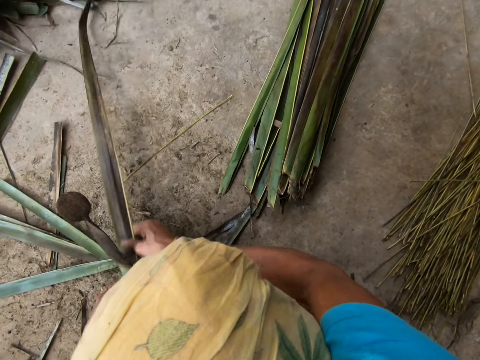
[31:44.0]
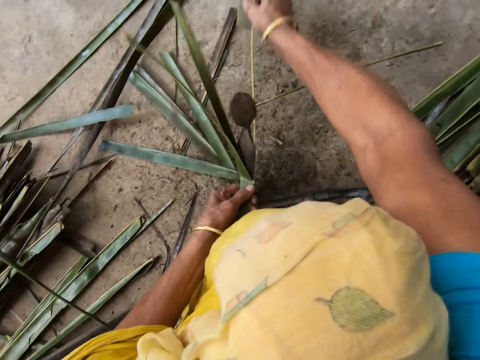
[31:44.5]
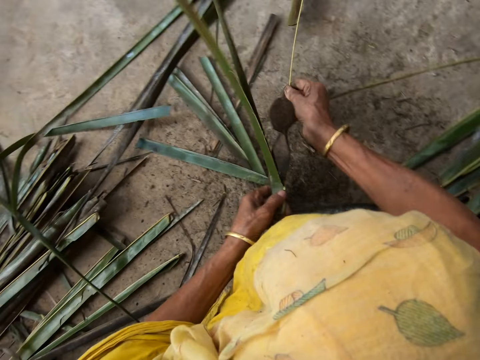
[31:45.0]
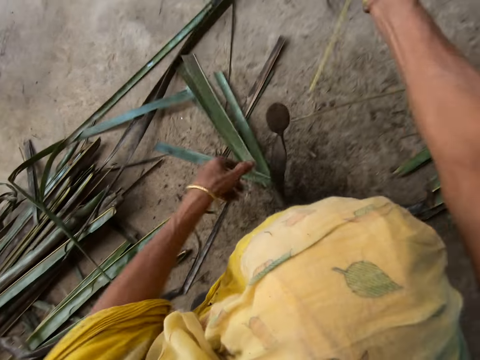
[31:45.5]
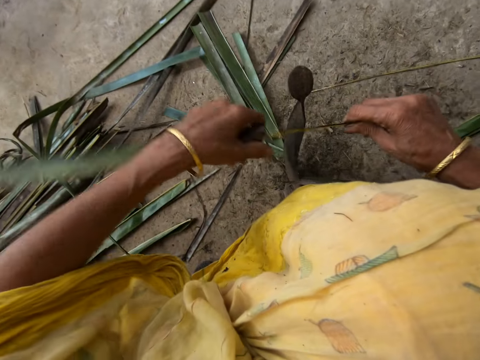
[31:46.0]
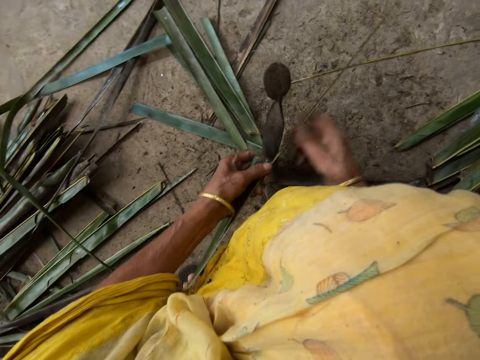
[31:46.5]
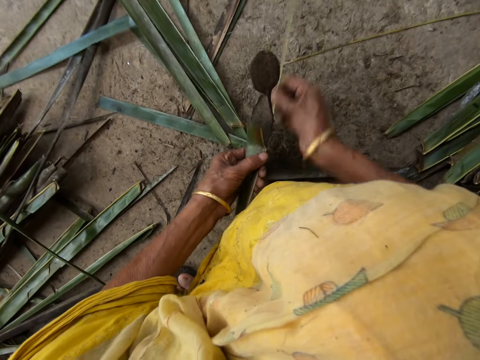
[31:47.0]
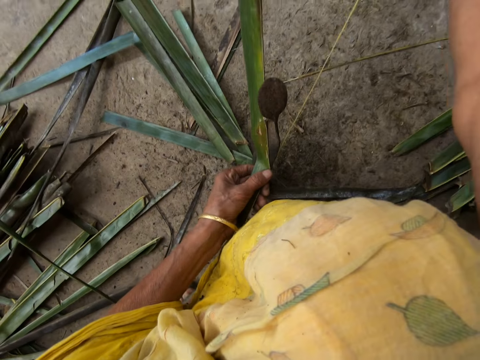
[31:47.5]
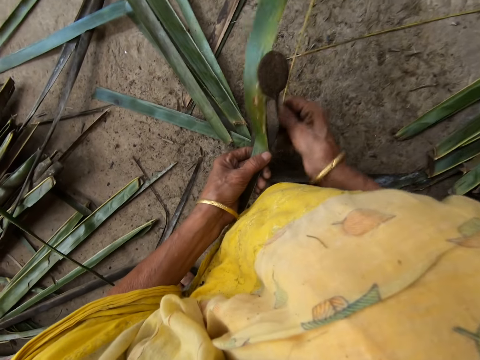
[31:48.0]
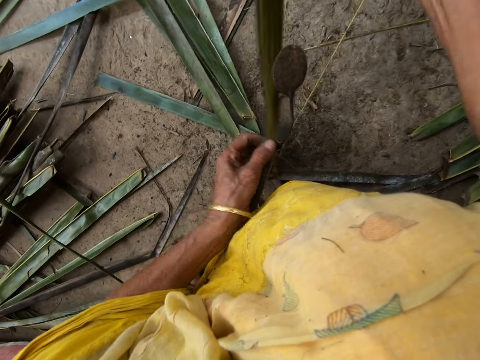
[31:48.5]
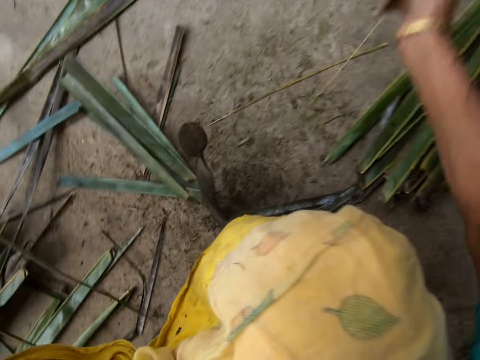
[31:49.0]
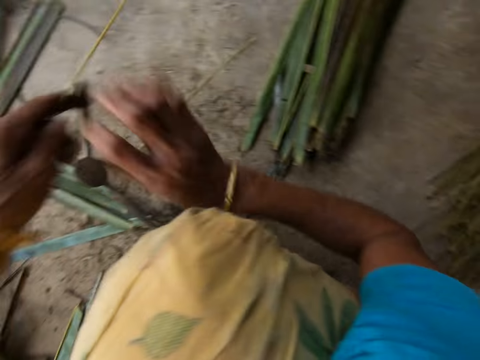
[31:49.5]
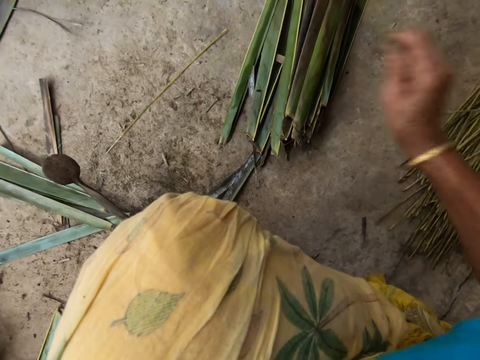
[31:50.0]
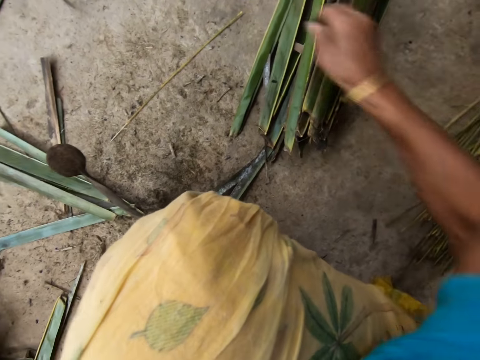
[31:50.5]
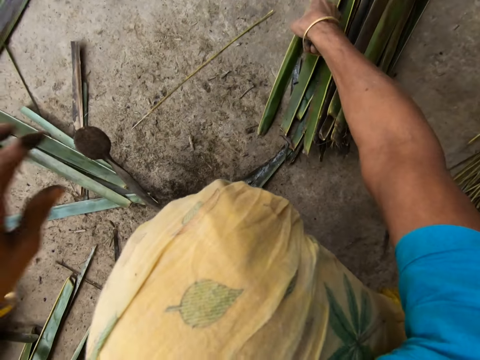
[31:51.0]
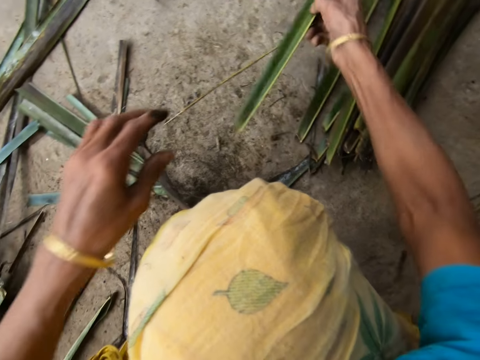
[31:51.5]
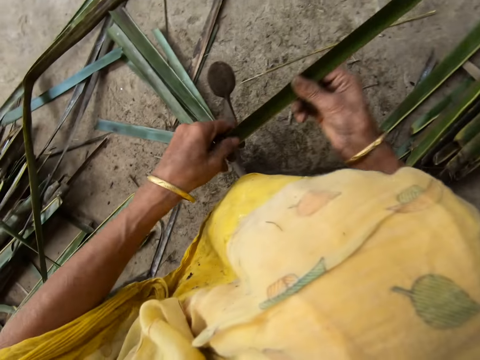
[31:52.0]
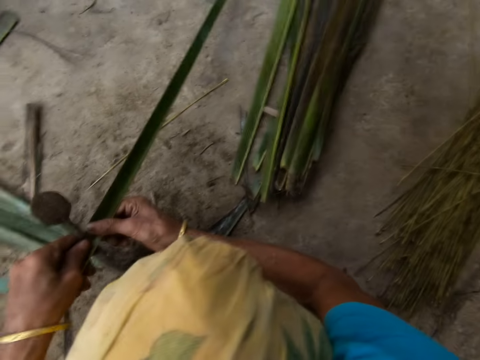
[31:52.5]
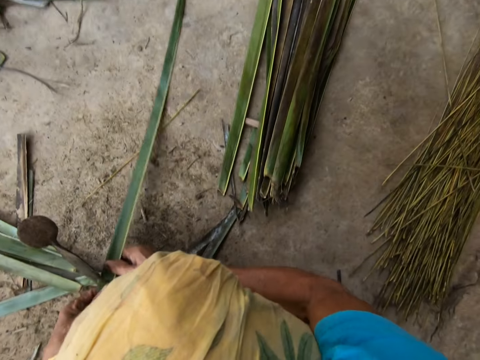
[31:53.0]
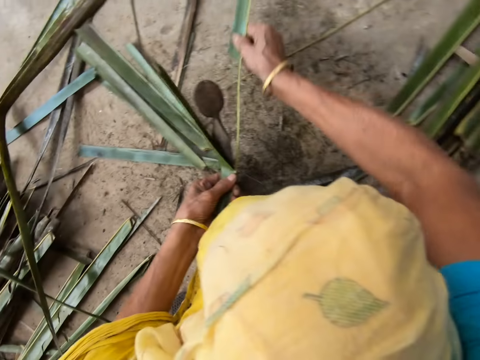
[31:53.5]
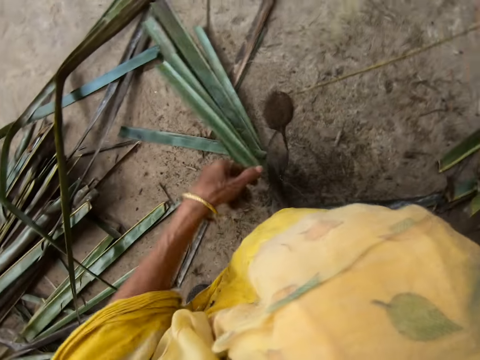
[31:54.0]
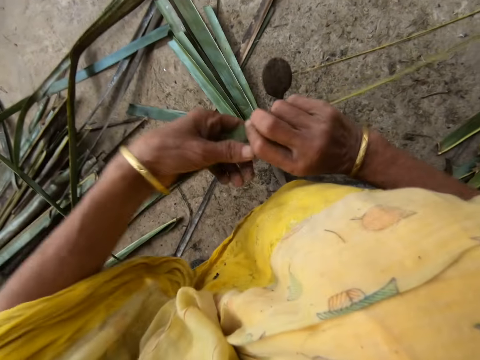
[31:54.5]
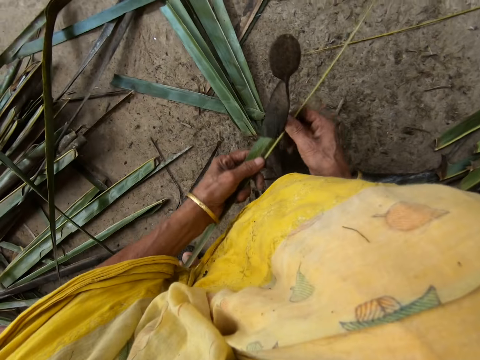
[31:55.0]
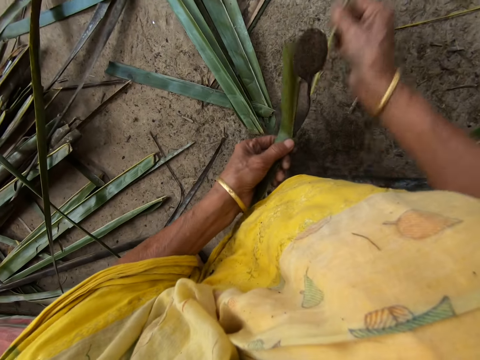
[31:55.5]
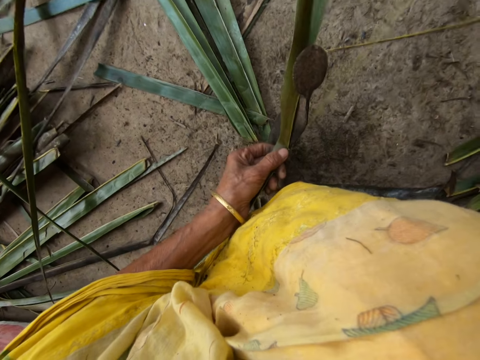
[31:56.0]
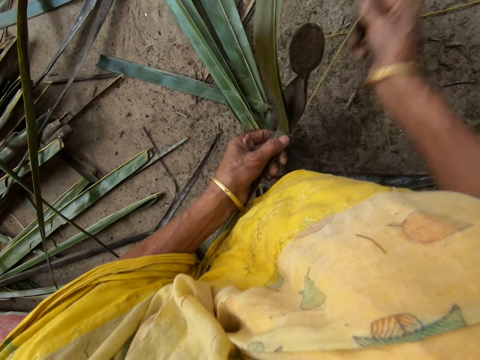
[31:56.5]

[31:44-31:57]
The camera wearer trims a leaflet or coconut leaf from a stick or midrib with the sharp-edged iron rod or vegetable cutter on the floor. They pull the midrib on the coconut leaf. They put sisal on the left. They put a small piece among others. They take the sisal. They pierce the sisal.

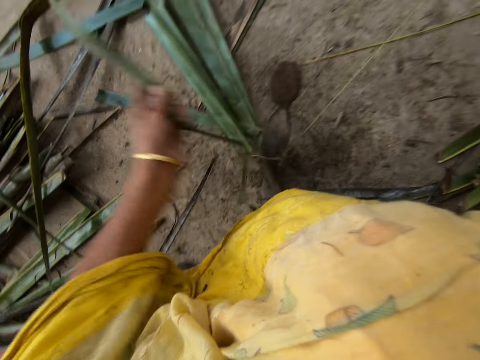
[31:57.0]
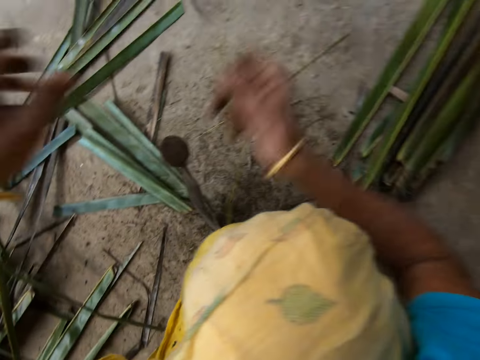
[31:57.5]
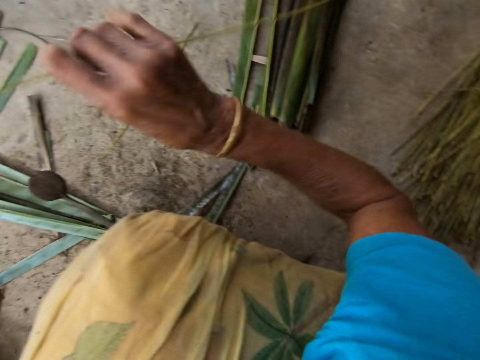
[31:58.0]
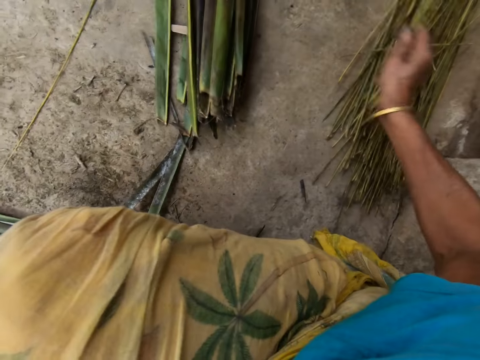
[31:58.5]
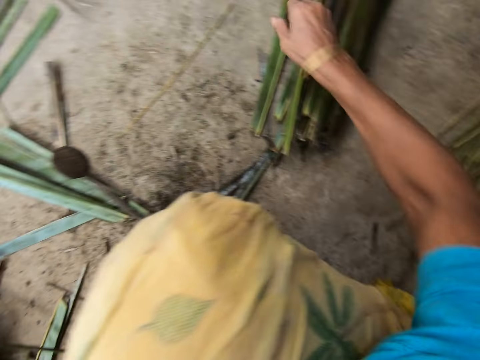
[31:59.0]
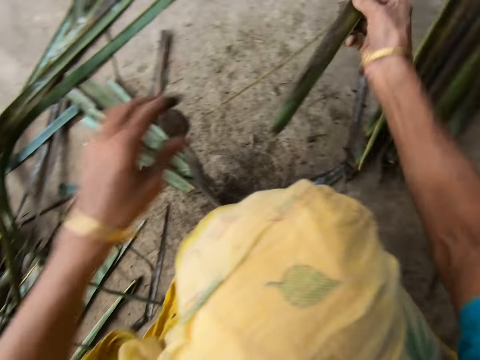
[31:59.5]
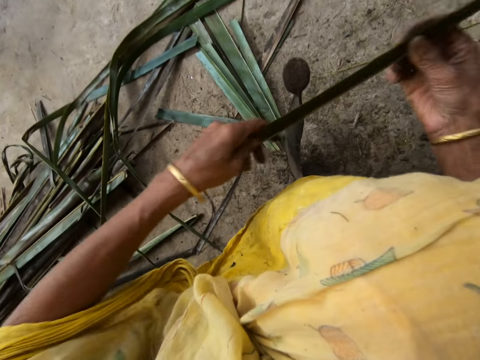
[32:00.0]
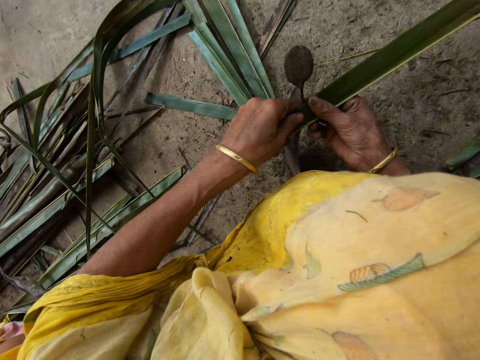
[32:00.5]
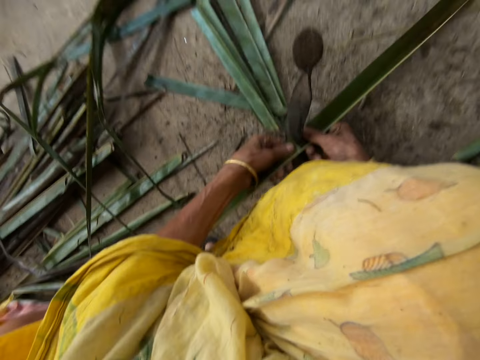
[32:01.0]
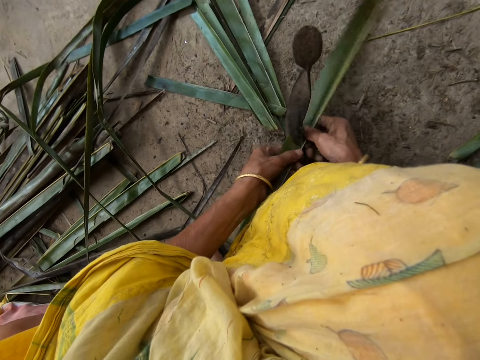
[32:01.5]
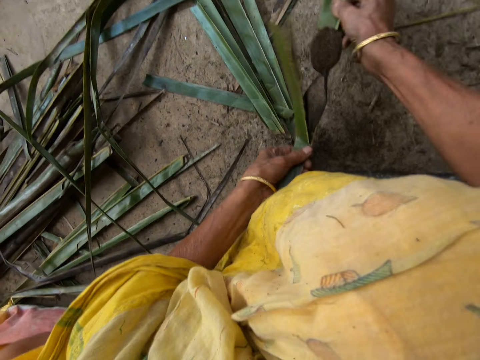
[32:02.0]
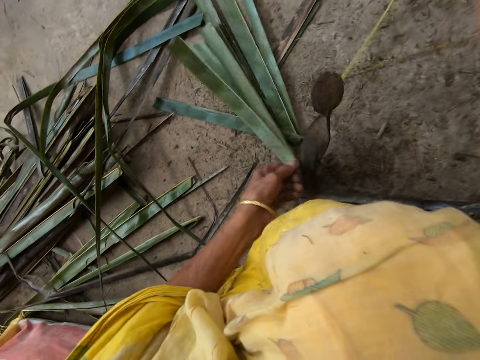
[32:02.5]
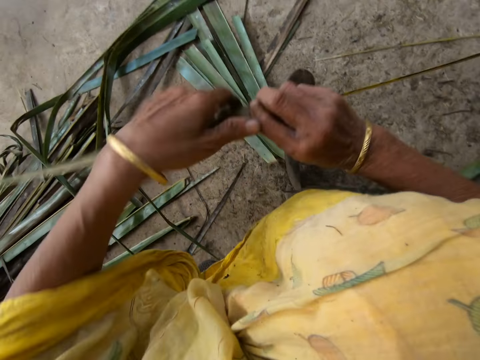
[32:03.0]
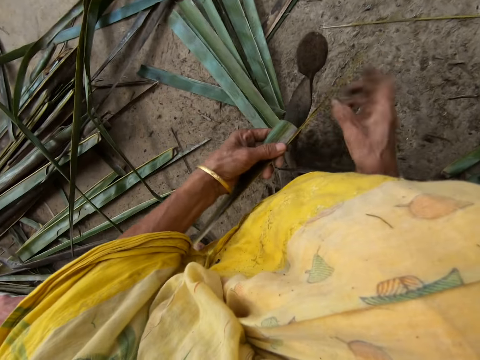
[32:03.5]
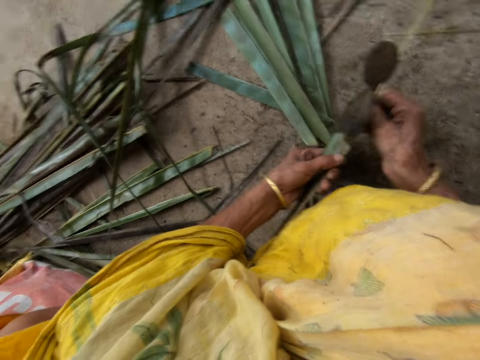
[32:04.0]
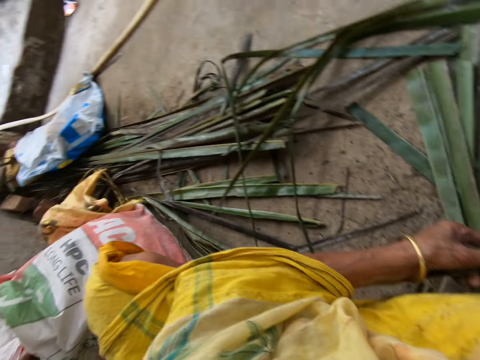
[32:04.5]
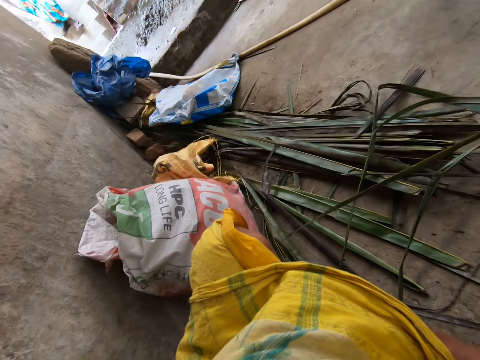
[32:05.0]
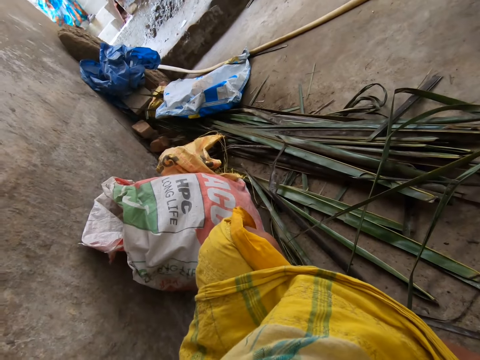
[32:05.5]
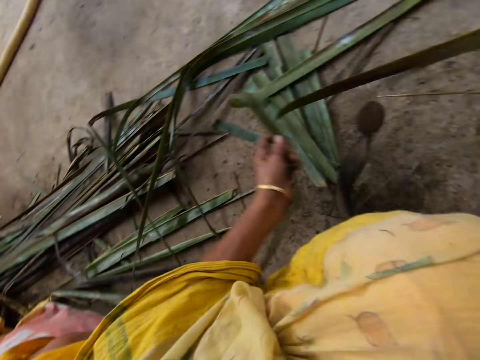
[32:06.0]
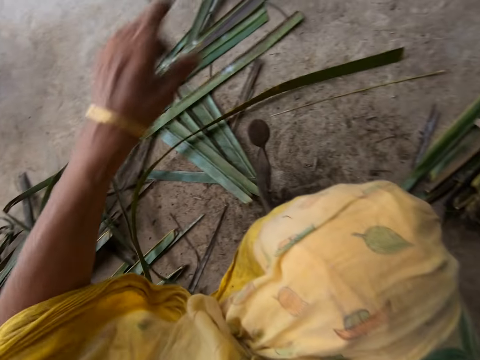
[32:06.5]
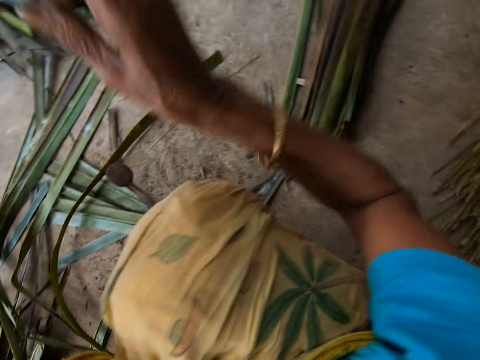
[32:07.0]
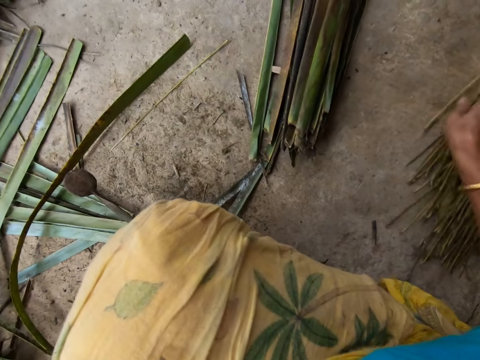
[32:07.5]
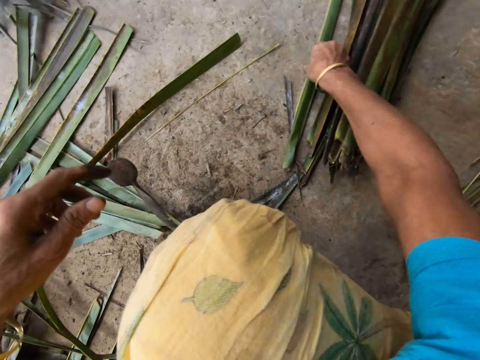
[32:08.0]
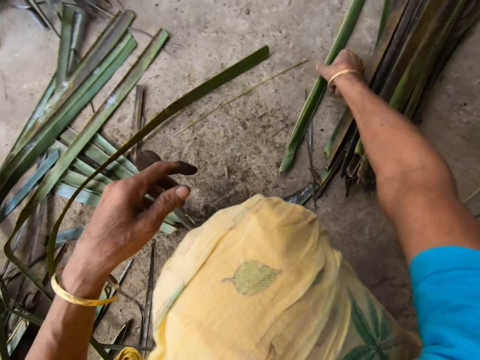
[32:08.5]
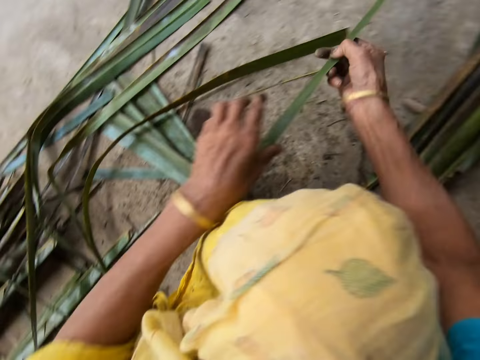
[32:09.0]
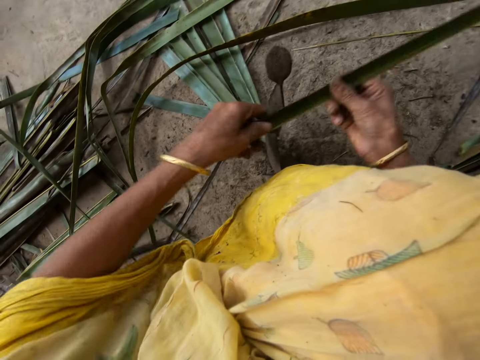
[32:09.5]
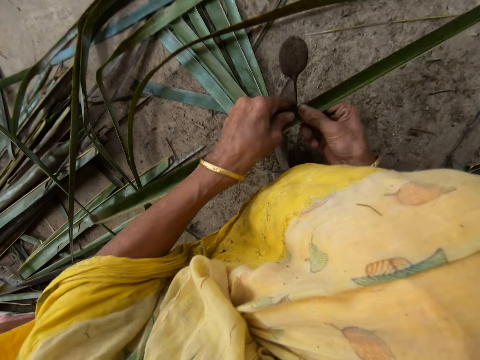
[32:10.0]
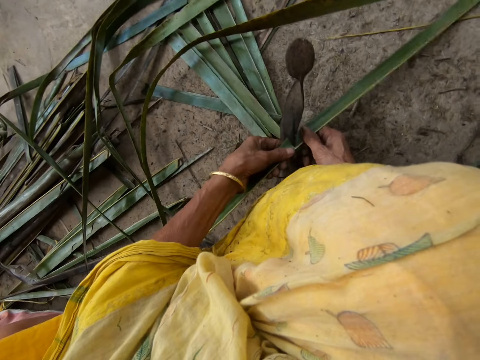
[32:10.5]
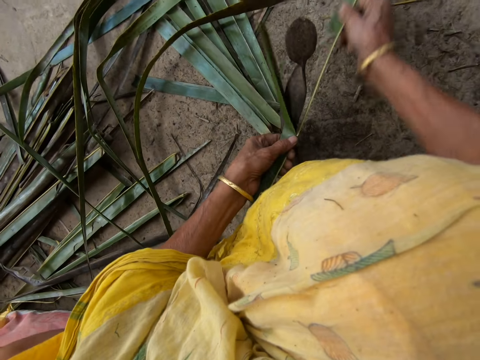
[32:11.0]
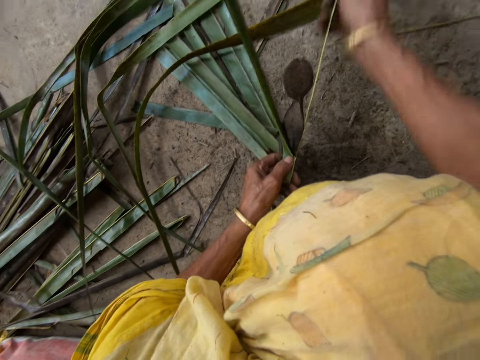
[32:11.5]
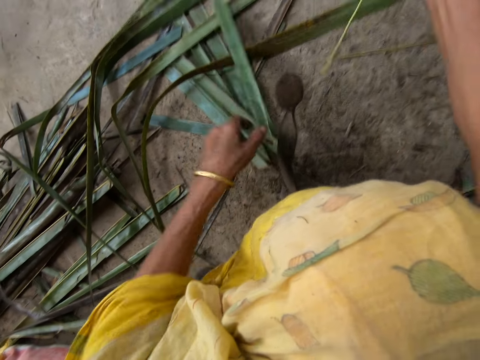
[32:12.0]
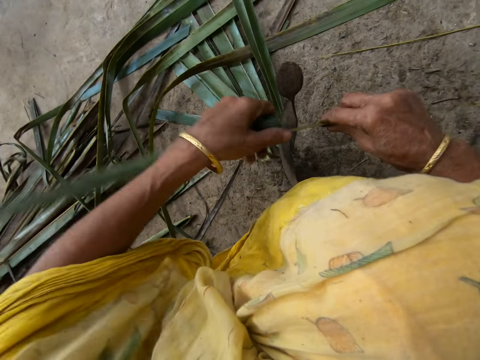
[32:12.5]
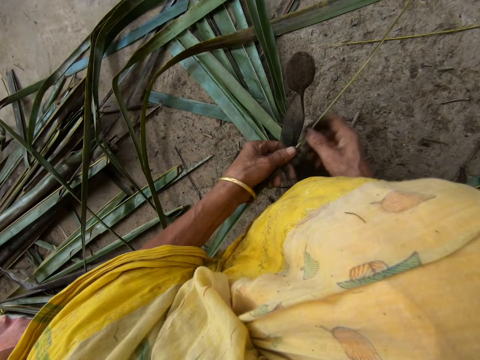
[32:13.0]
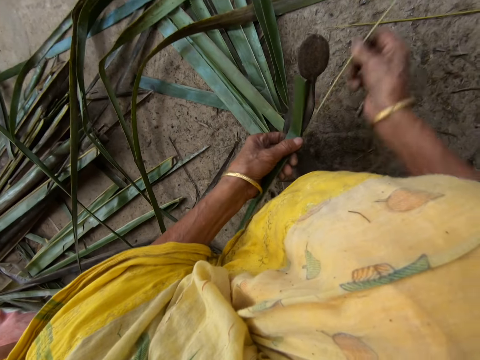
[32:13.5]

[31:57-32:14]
The camera wearer drops the stick on the floor among others with her right hand. She picks up a leaflet or sisal from the floor with her right hand. She pierces the sisal. She trims the leaflet from a stick with the sharp-edged iron rod on the floor. She looks around. She drops the stick on the floor among others with her right hand. She picks up the leaflet from the floor with her right hand. She trims the leaflet from a stick with the sharp-edged iron rod on the floor. She pierces the sisal.
